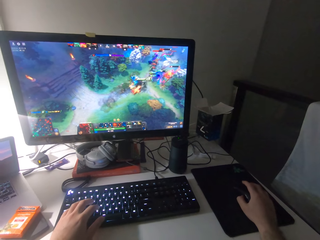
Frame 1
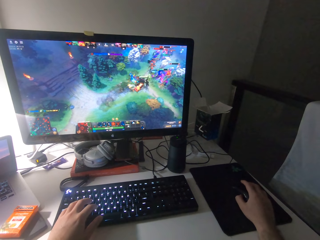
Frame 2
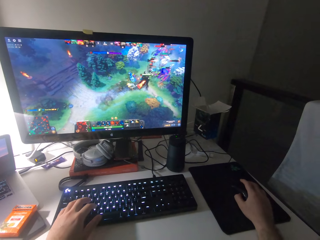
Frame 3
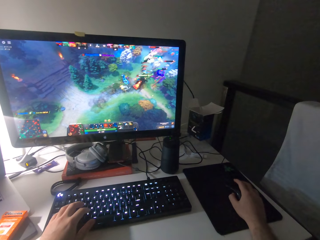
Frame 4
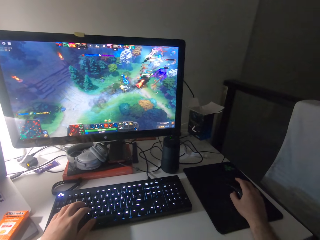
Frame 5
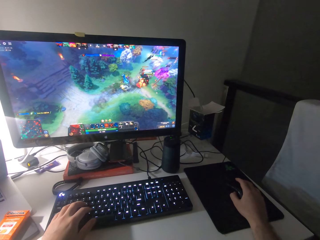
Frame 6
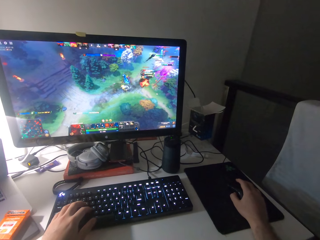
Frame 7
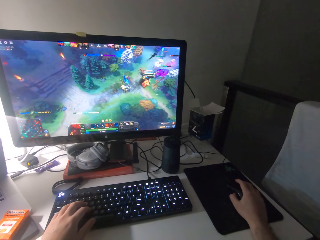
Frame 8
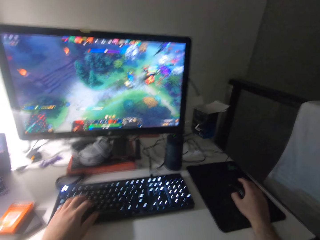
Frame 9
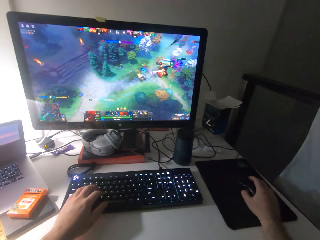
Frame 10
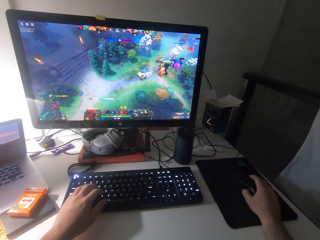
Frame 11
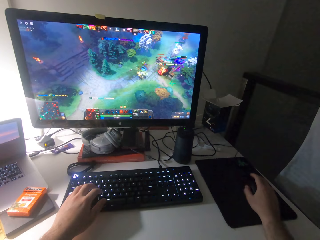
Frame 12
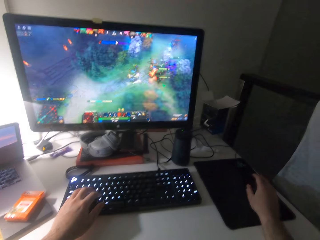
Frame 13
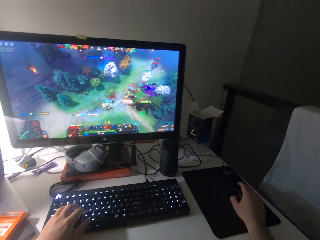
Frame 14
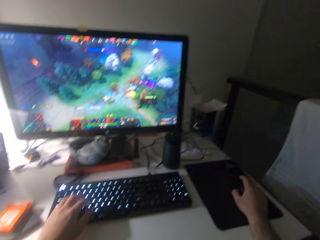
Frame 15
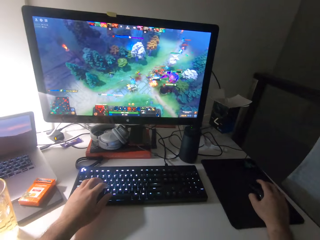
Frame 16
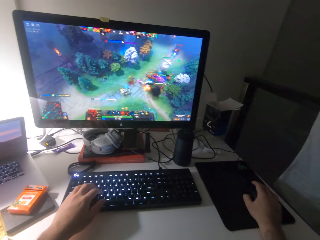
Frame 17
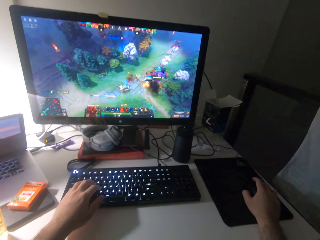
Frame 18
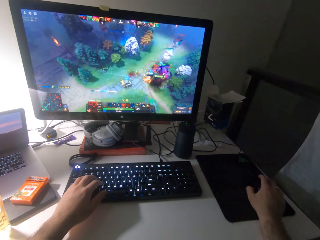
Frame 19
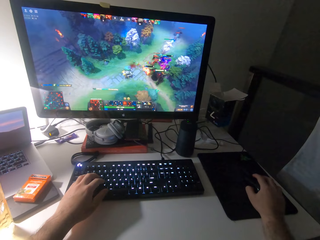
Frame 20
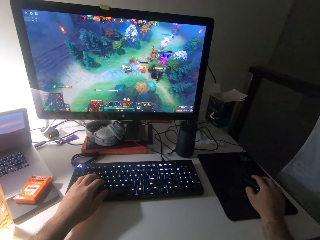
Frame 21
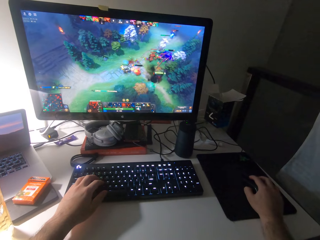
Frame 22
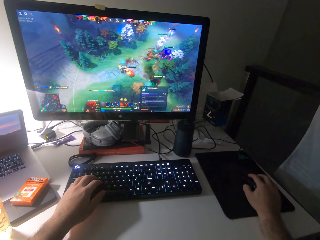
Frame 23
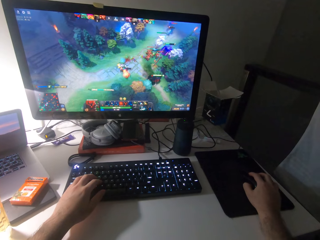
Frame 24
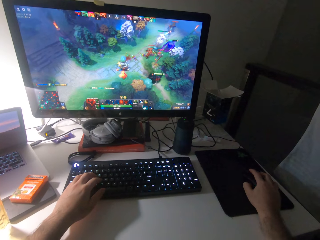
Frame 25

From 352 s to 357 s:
The camera wearer presses the keyboard and scrolls a mouse.

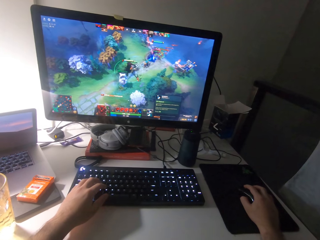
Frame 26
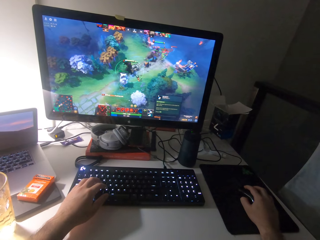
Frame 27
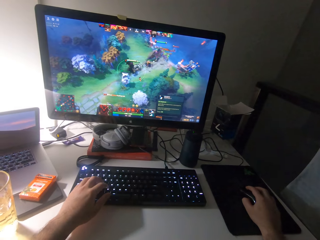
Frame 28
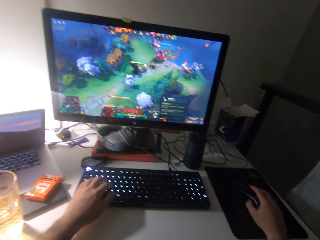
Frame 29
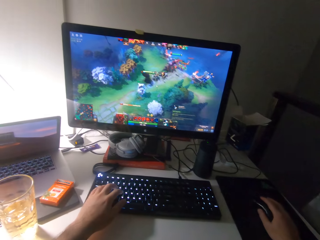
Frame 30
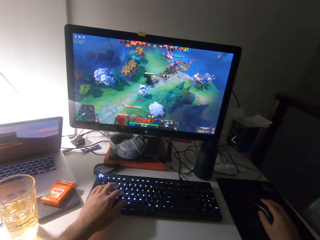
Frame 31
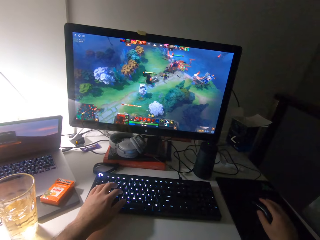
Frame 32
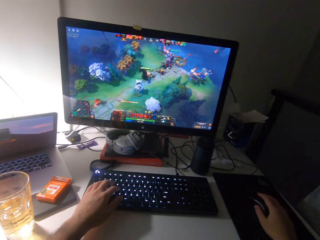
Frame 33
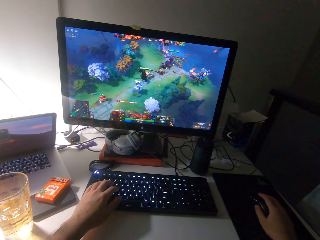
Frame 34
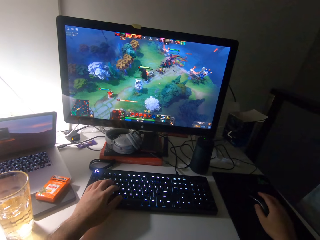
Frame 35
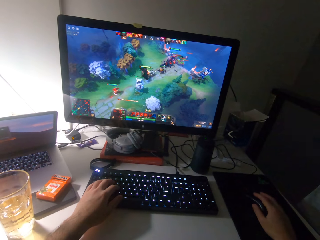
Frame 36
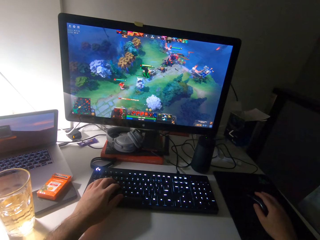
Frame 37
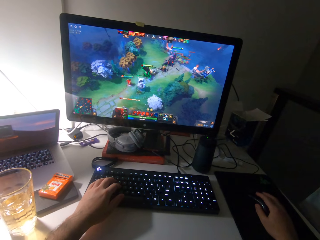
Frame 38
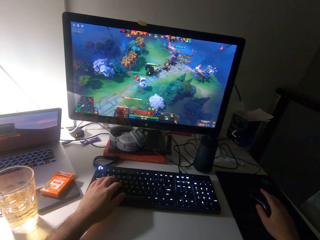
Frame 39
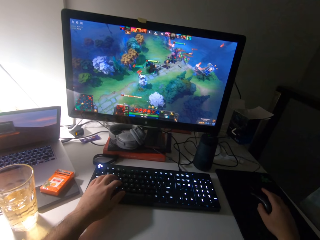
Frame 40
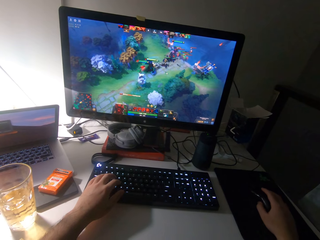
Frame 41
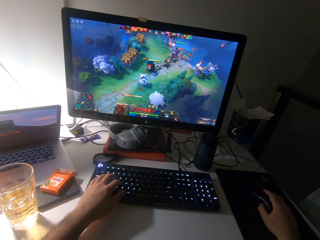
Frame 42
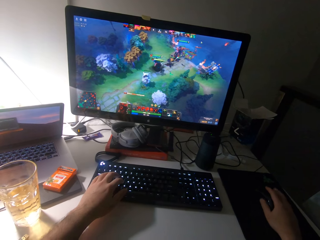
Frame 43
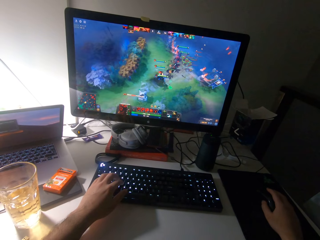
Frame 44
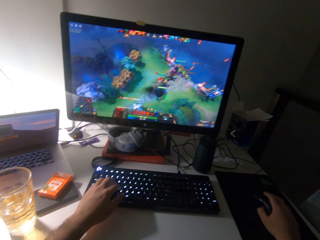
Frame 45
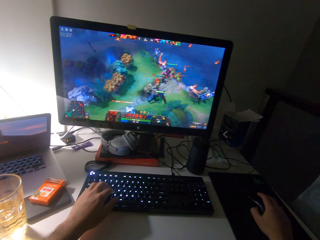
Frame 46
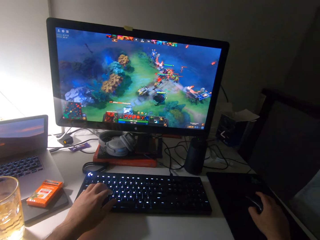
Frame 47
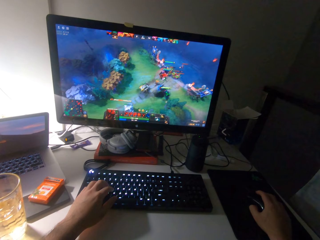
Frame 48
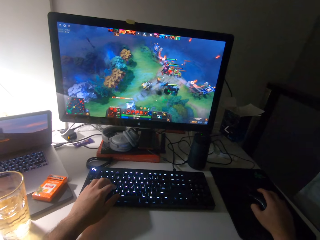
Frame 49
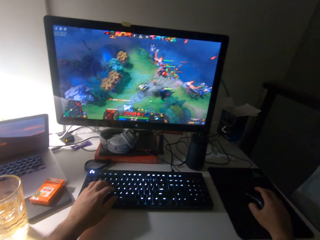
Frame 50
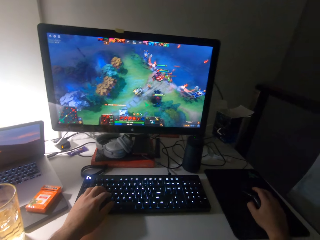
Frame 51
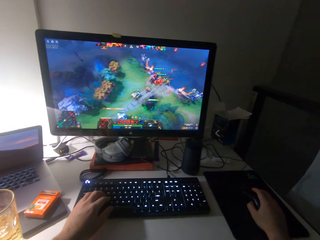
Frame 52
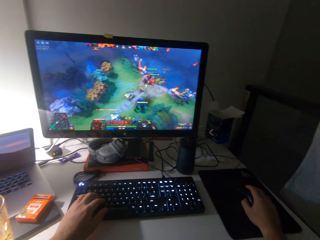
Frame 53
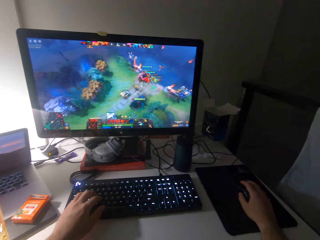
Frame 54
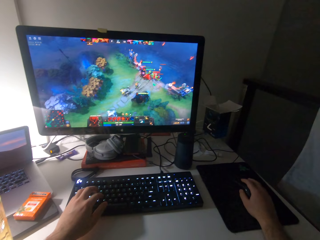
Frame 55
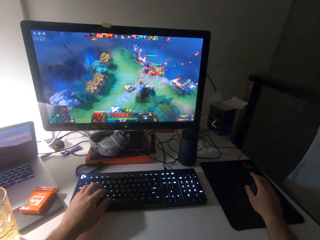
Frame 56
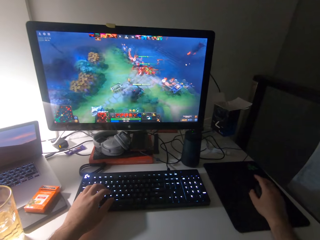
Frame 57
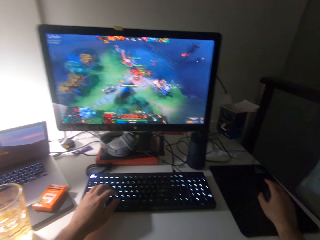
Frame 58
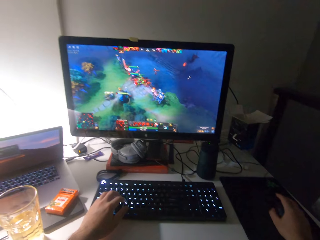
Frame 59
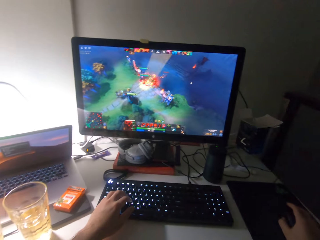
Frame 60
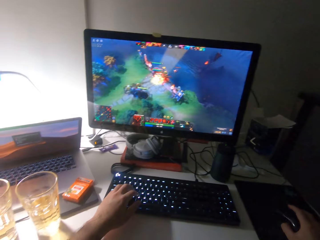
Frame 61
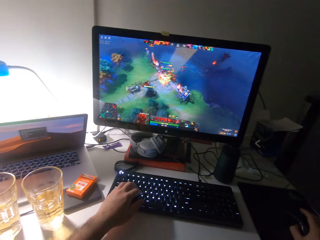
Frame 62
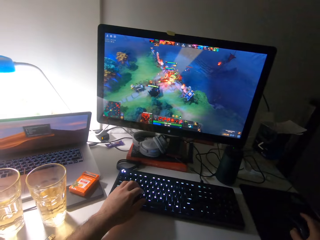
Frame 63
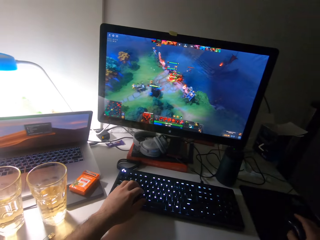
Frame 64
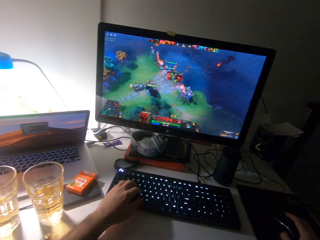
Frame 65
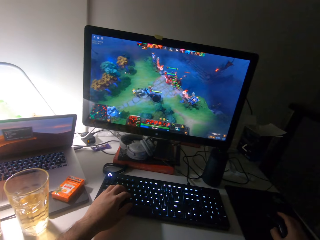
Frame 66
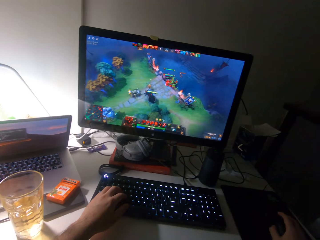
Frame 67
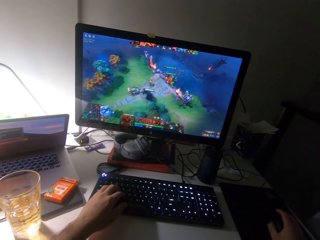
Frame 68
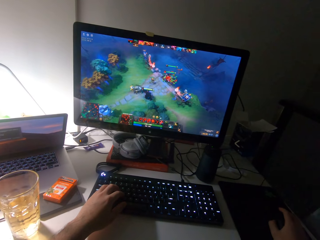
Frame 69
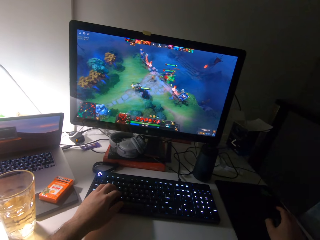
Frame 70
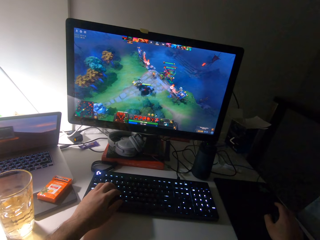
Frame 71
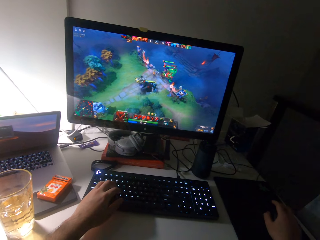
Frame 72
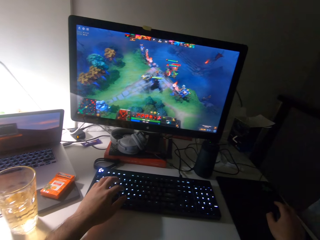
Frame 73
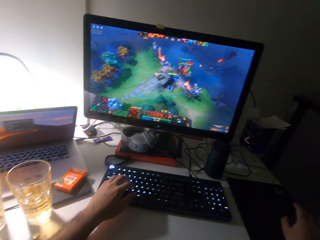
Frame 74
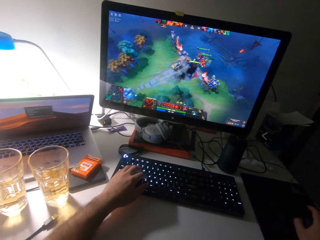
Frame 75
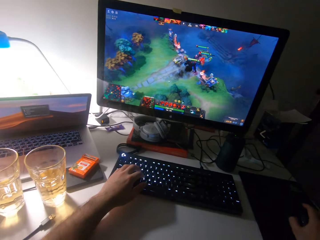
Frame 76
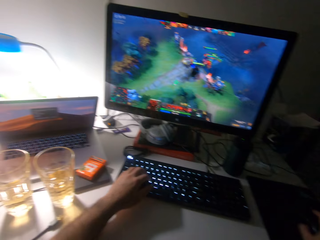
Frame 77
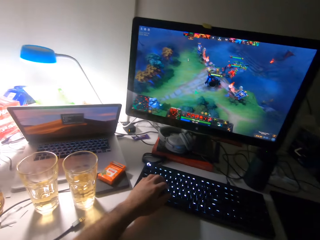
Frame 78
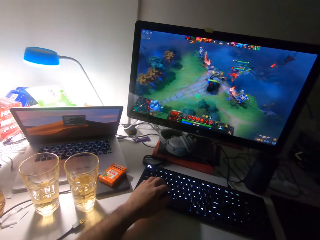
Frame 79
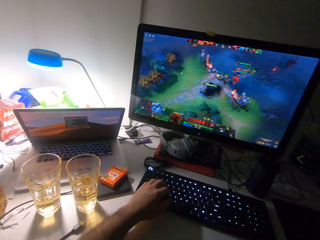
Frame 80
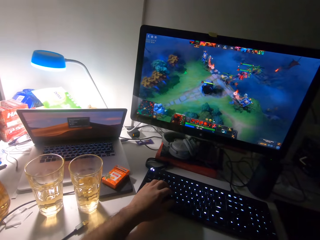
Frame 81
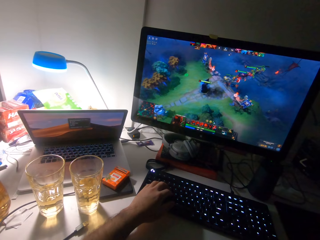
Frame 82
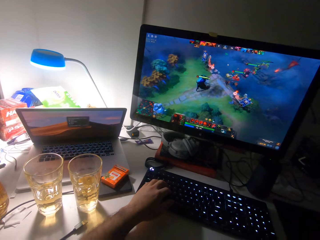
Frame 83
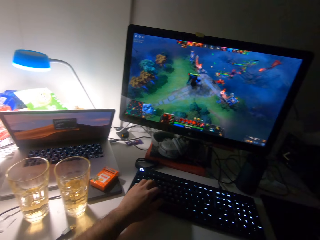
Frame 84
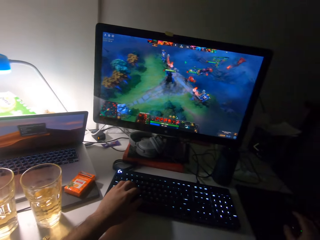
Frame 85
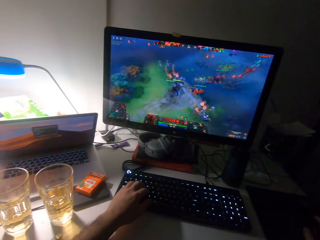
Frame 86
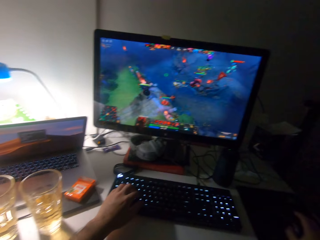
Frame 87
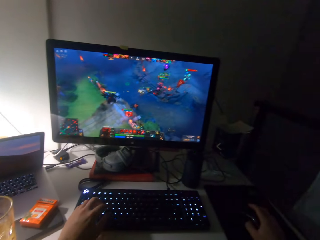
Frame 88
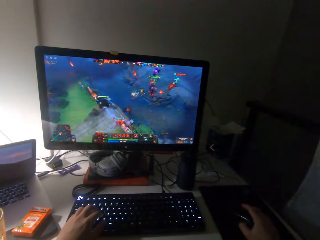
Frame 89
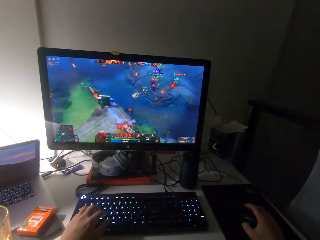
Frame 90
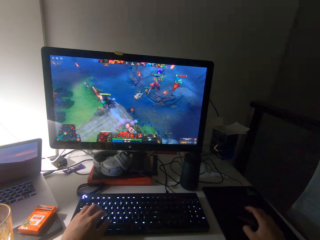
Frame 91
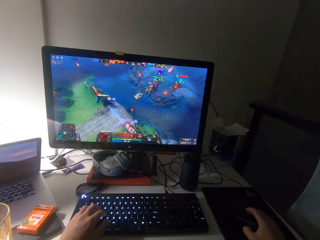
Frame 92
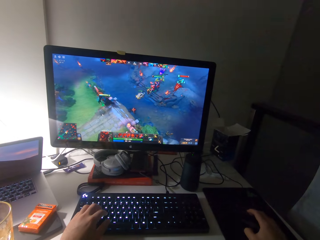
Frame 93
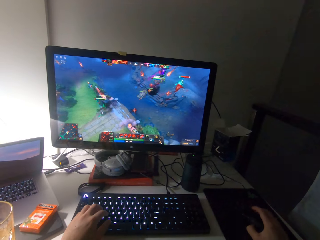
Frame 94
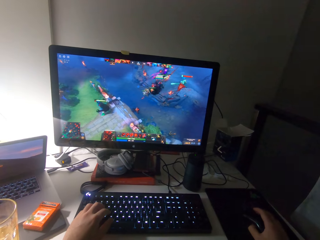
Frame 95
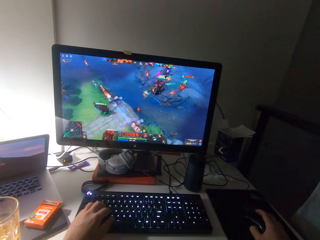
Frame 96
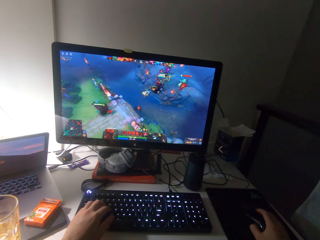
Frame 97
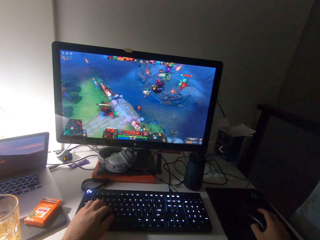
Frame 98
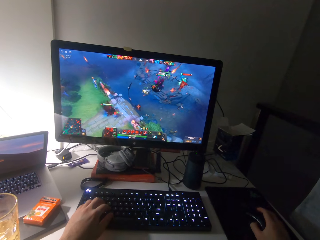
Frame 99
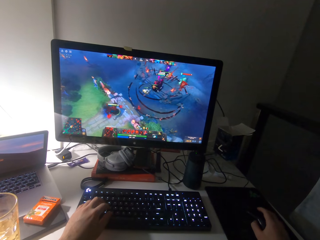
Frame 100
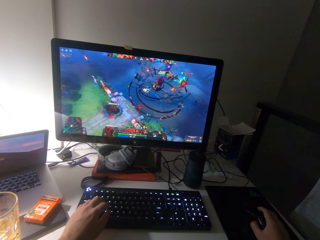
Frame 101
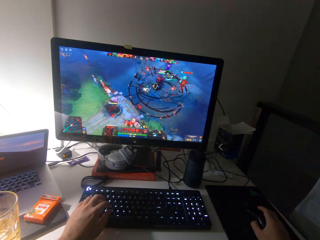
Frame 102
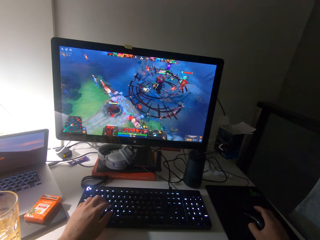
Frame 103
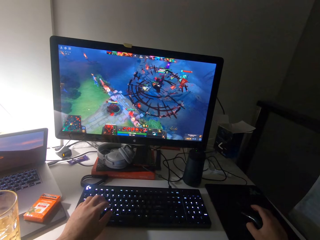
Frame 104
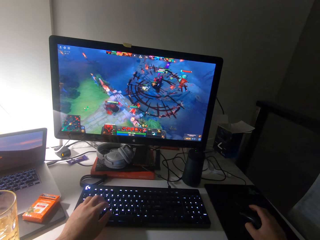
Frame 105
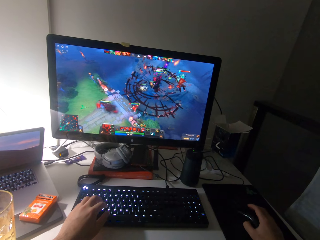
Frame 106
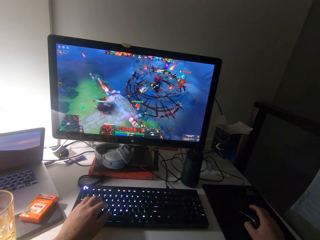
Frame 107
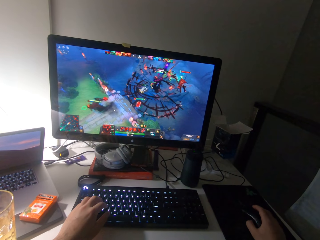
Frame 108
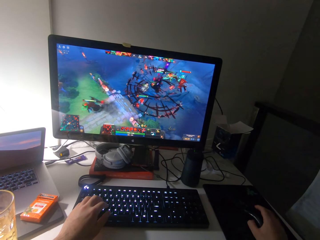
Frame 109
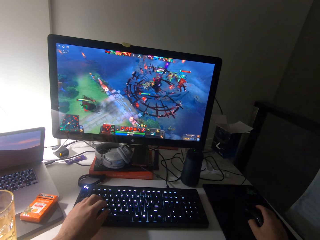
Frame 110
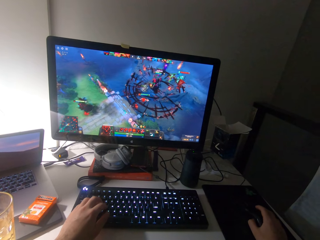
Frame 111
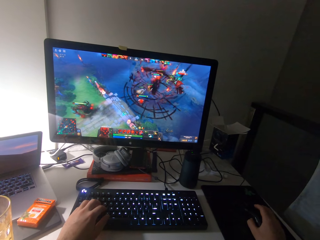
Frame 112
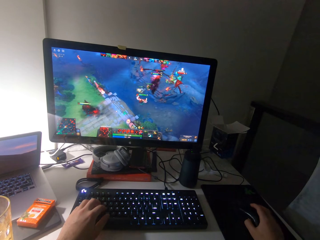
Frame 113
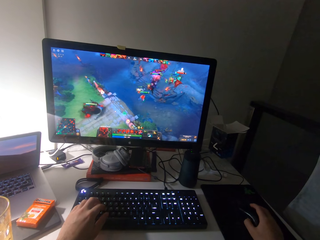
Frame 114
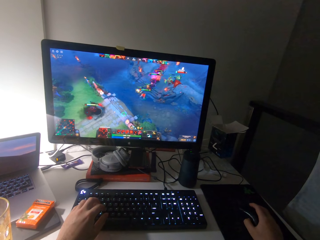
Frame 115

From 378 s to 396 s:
The camera wearer presses the keyboard. They scroll a mouse. They press the keyboard. They scroll the mouse. They press the keyboard. They scroll the mouse.
